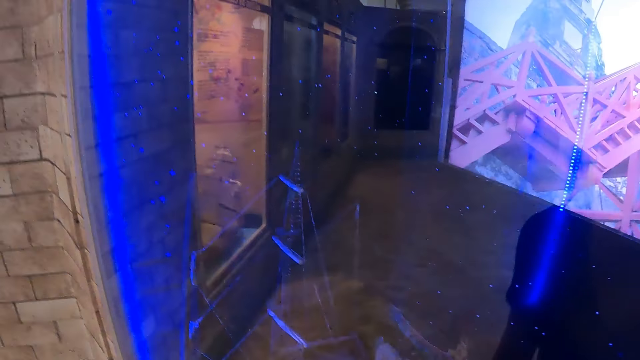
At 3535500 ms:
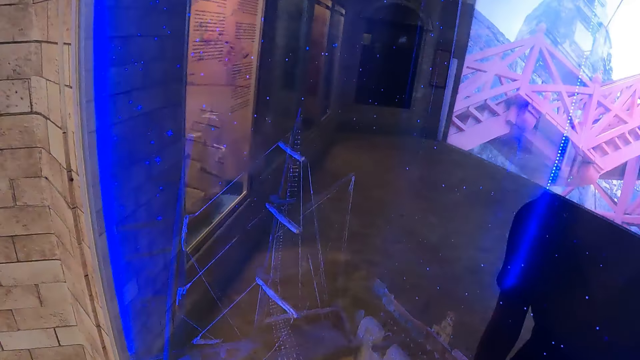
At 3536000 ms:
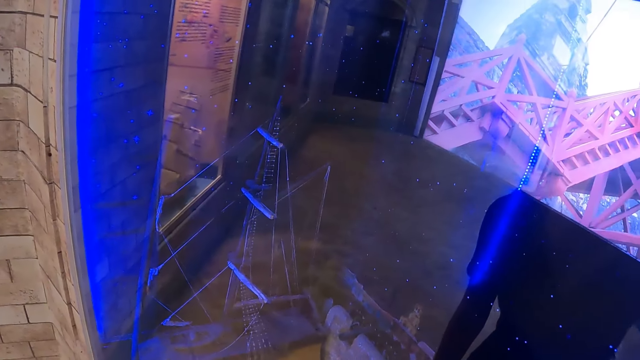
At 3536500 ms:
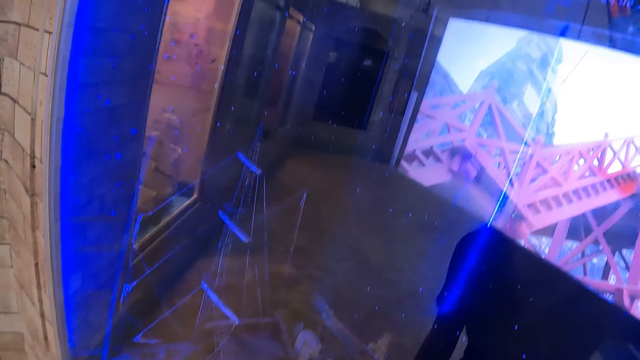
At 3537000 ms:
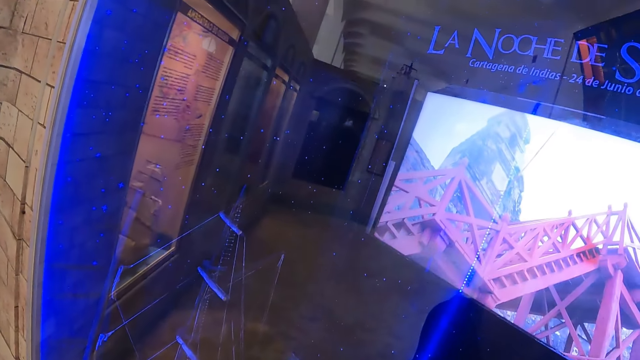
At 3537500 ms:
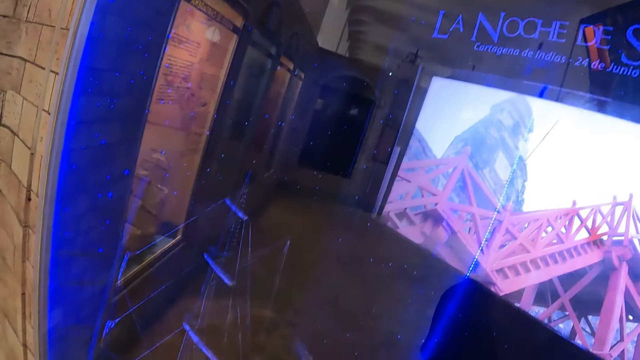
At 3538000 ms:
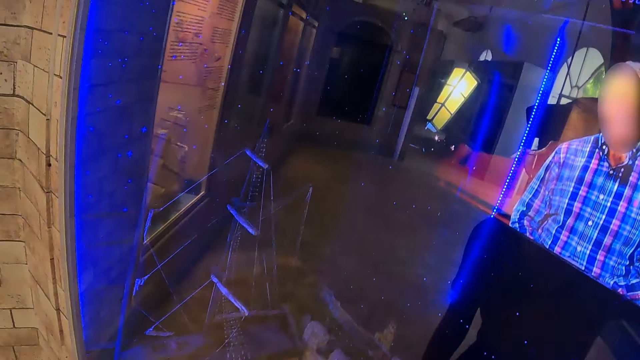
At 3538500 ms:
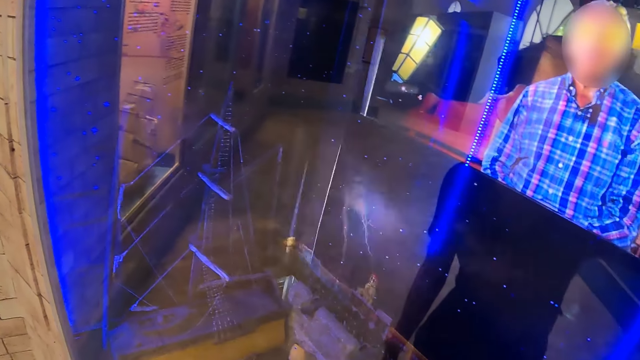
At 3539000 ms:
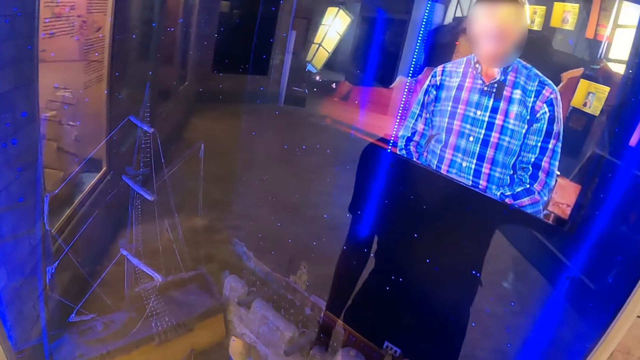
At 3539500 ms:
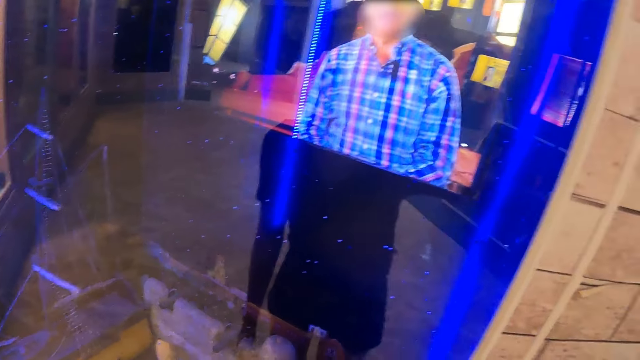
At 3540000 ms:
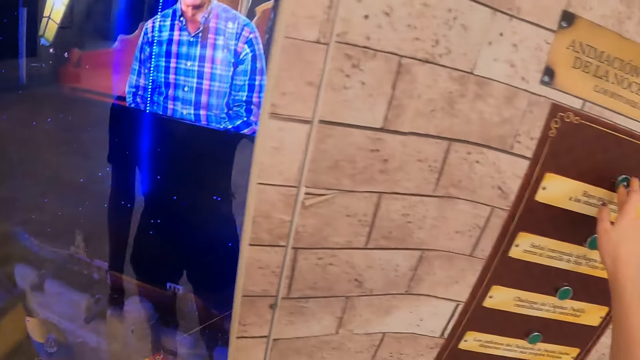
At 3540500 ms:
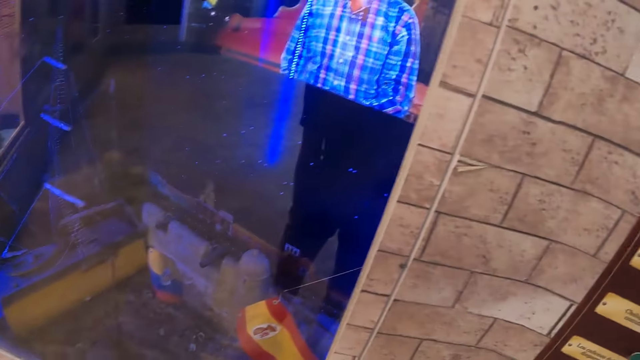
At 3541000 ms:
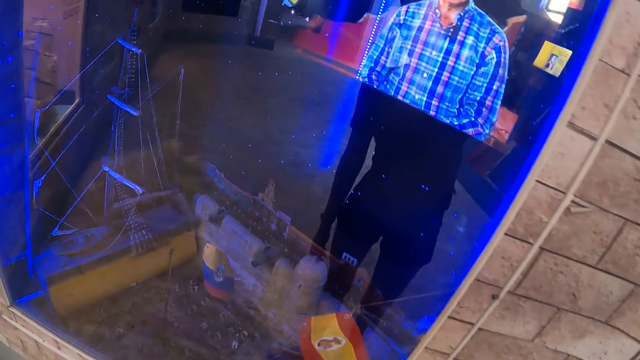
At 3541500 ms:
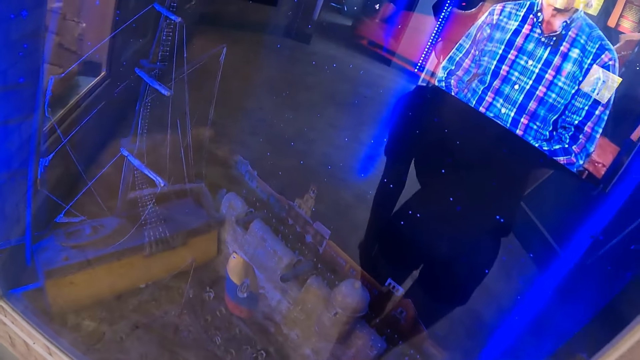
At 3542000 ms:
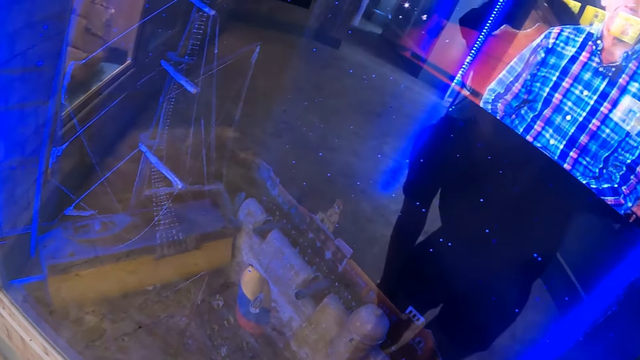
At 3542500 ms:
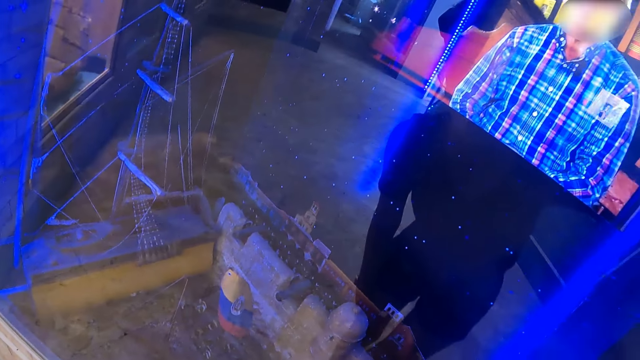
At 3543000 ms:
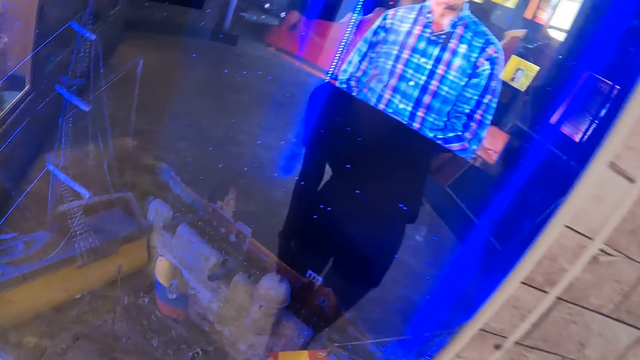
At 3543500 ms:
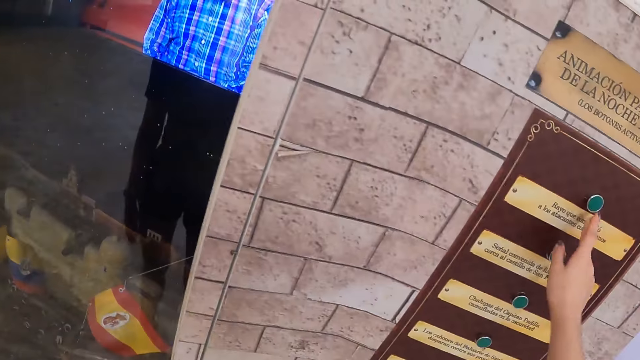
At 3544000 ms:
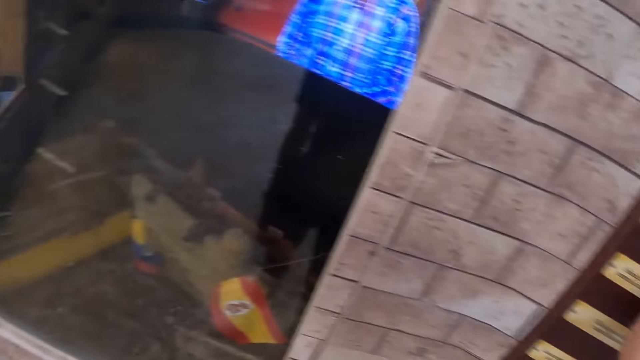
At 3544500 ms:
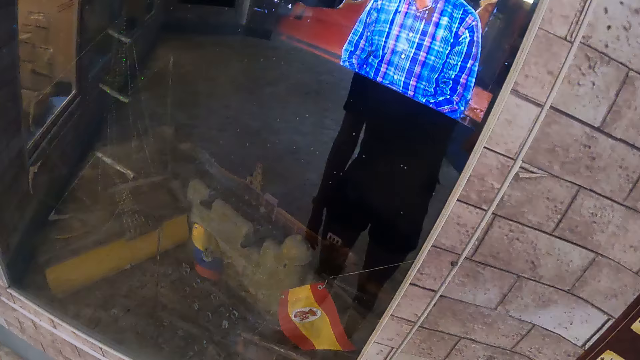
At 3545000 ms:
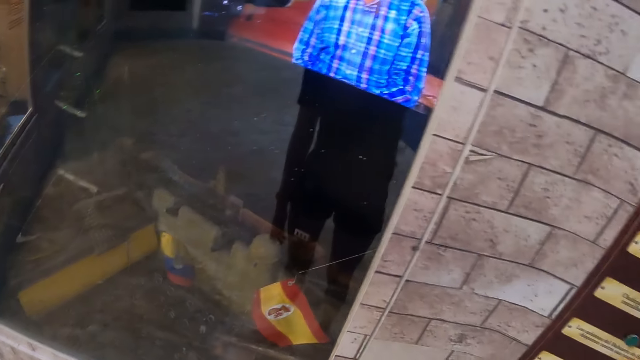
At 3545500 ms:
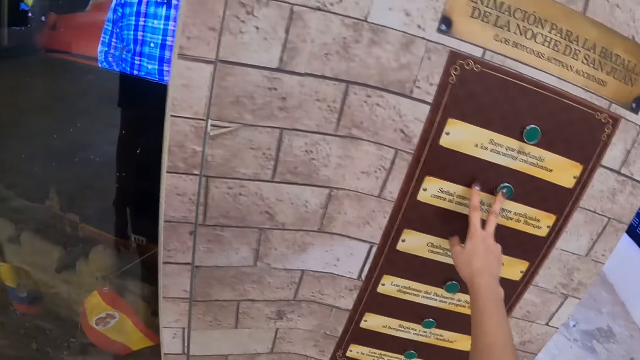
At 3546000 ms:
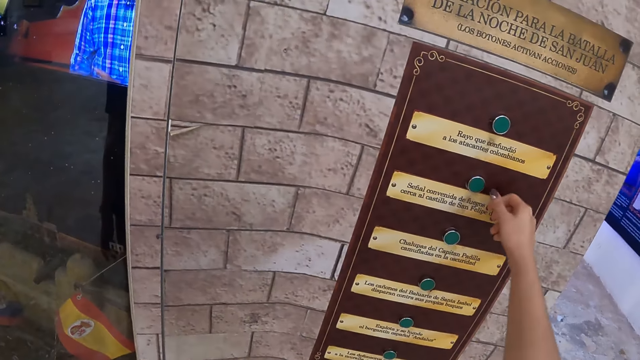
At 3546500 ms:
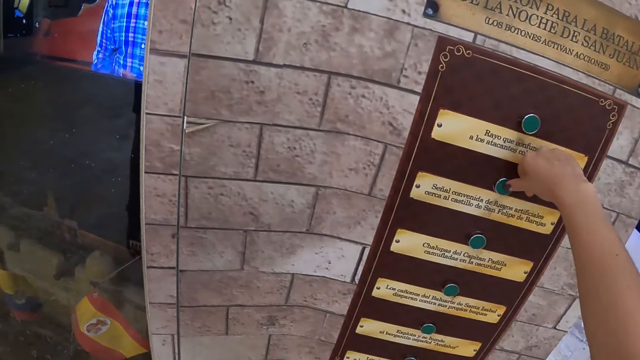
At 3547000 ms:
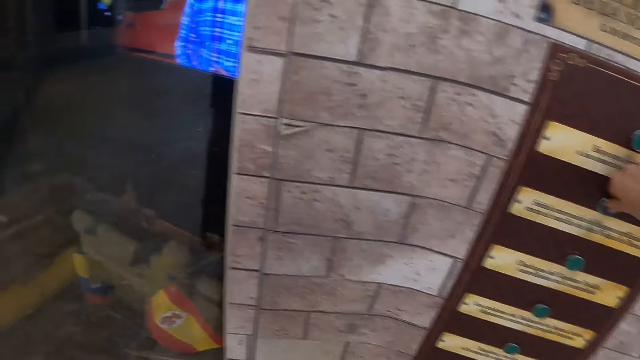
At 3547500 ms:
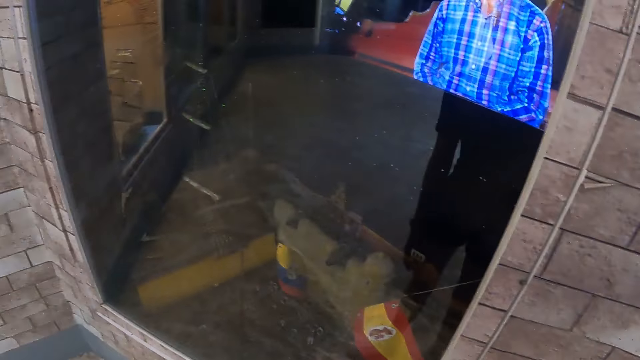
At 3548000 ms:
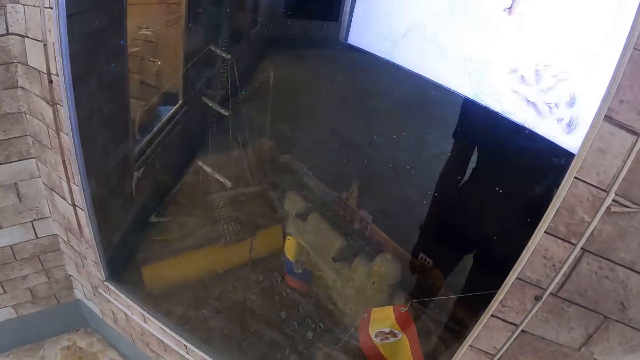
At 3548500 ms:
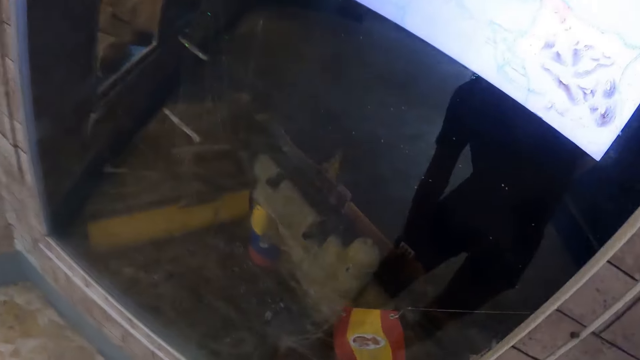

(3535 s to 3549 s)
The camera wearer peruses the historical chart. They examine an artefact. They look around. They press a button on the wall. They examine the artefact. They look around. They press the button on the wall. They examine the artefact. They press the button on the wall. They look around. They examine the artefact.

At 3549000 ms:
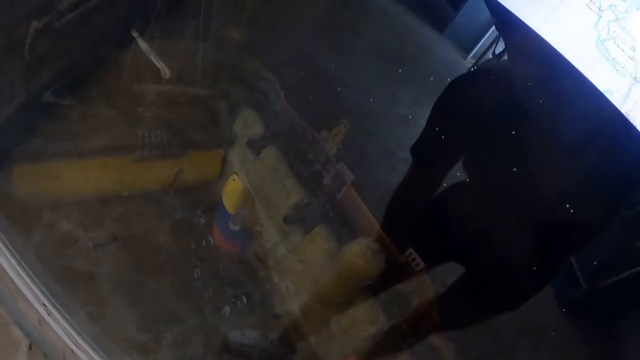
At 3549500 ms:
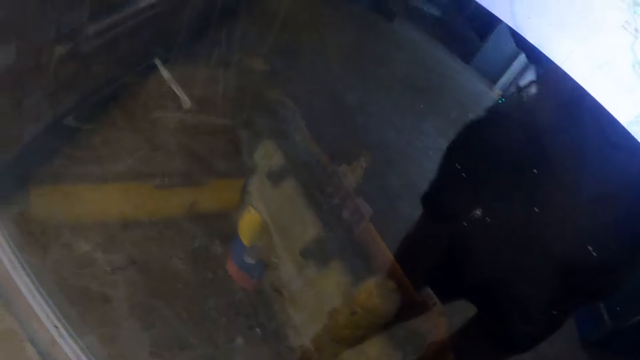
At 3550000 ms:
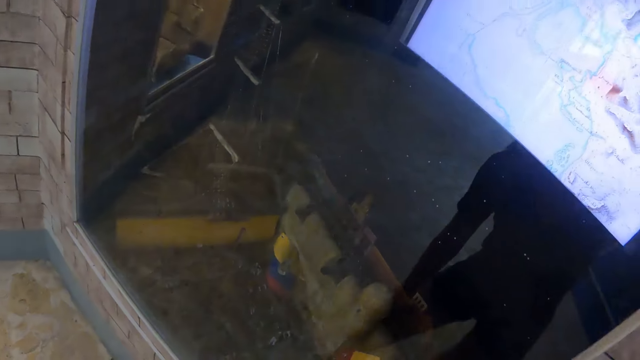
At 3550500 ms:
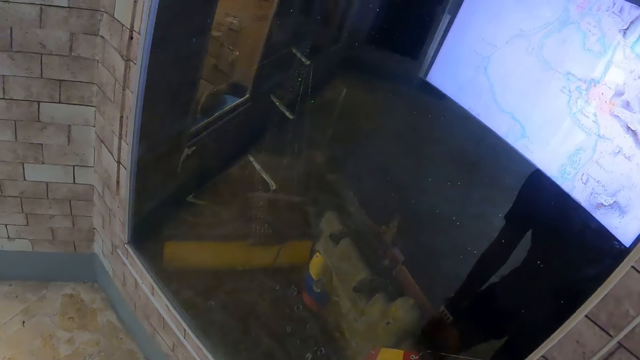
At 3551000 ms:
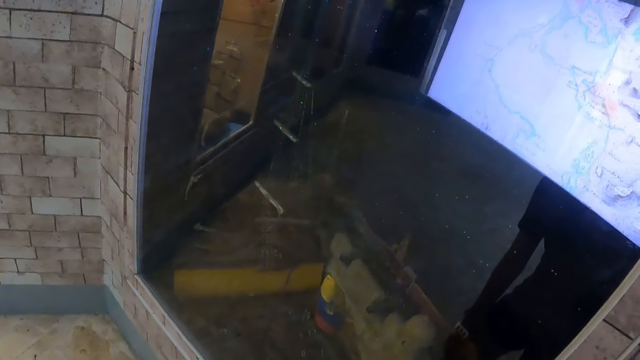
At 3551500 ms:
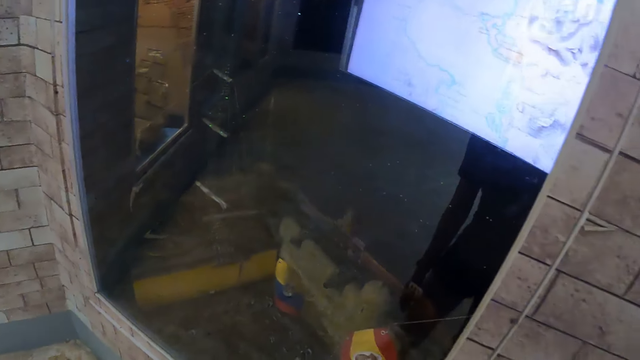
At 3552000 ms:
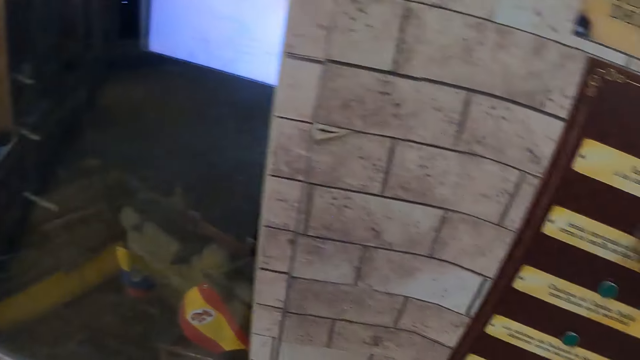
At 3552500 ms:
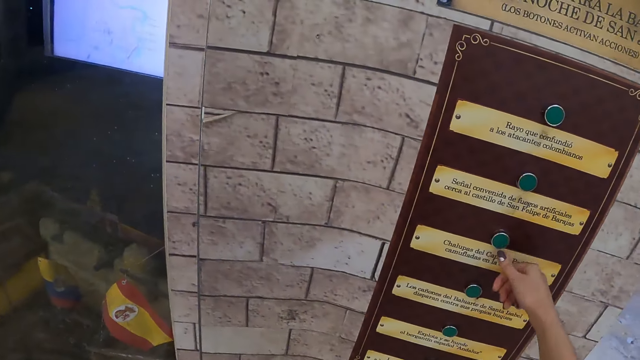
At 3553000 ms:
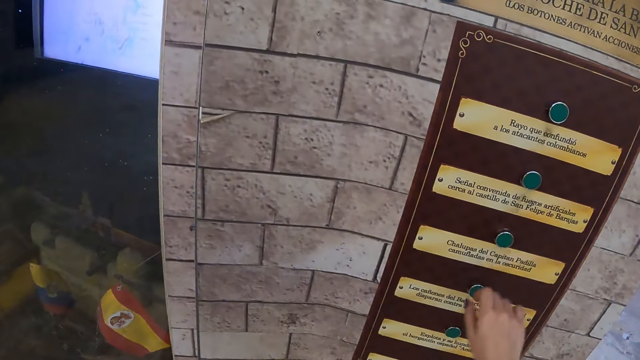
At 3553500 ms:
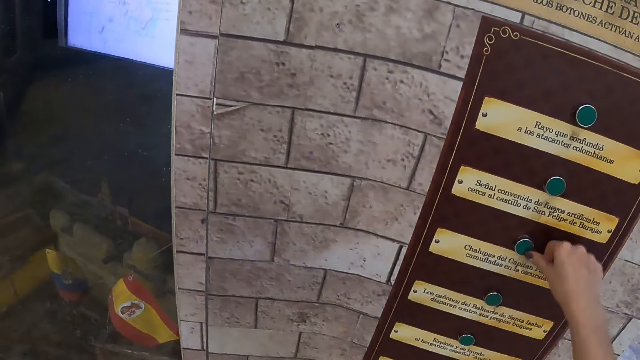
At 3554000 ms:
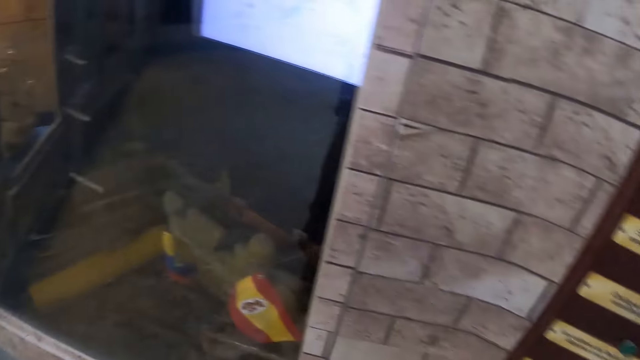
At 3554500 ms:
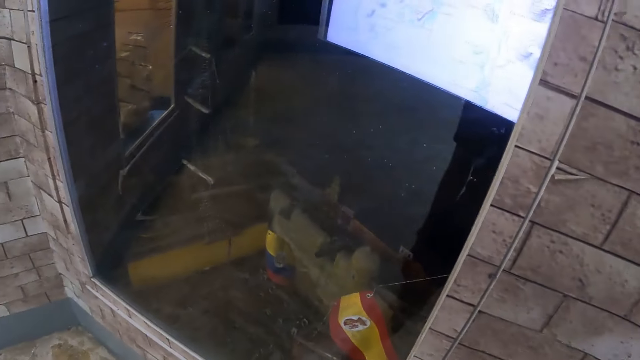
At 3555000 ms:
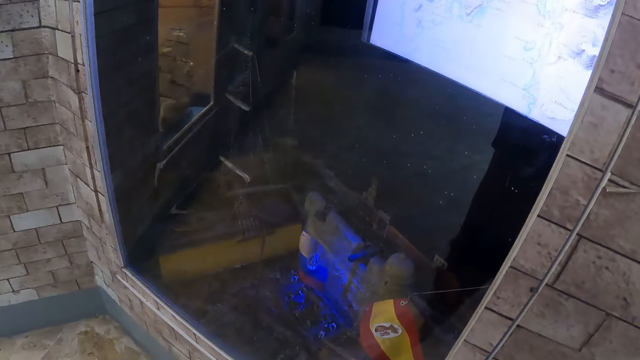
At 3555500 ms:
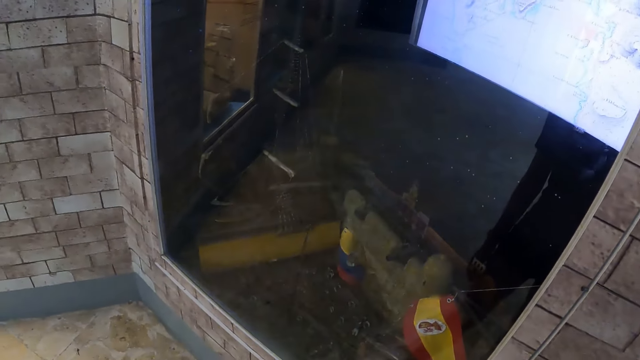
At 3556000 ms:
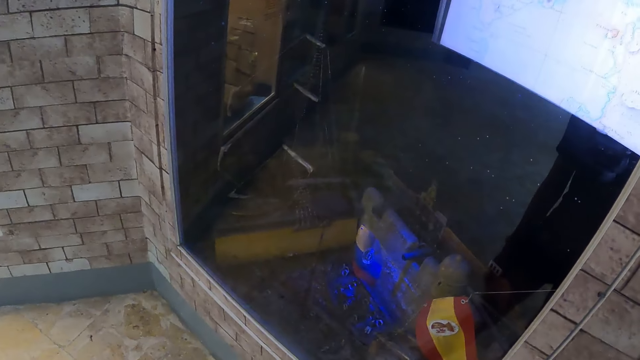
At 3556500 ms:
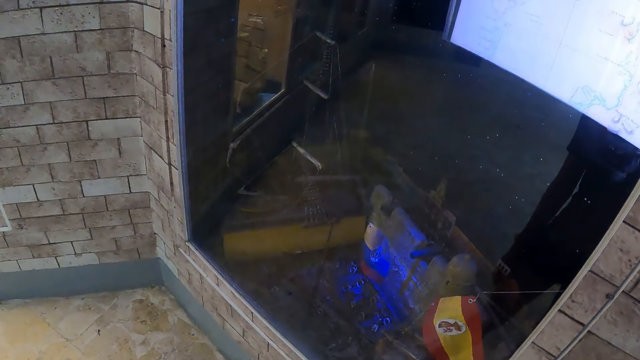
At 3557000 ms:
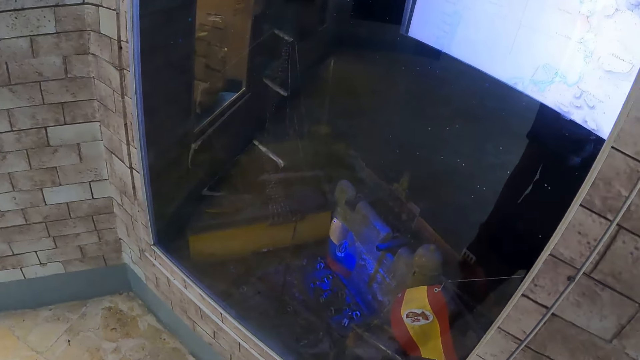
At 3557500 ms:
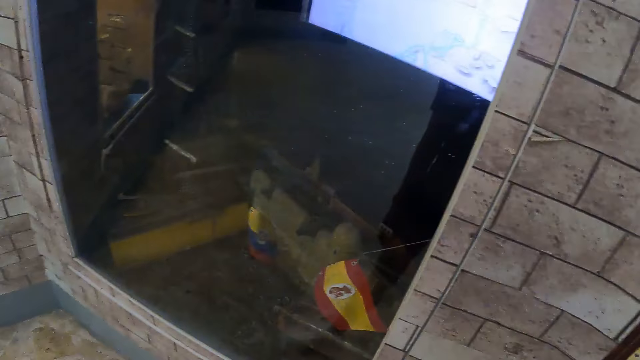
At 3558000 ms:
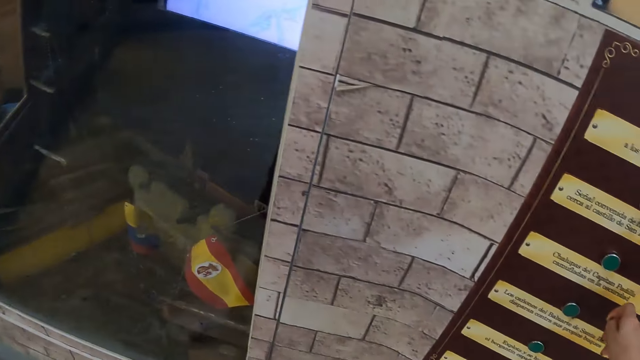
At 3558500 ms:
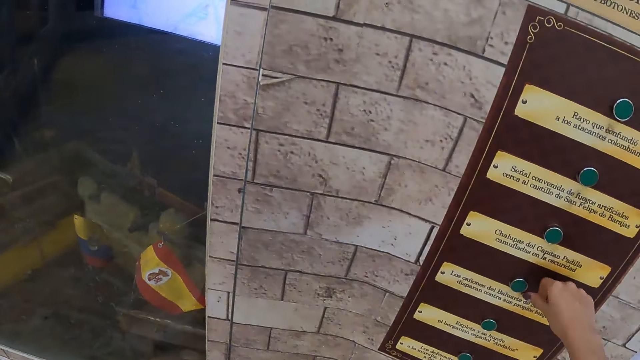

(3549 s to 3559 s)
The camera wearer presses the button on the wall. They look around. They examine the artefact. They look around.
